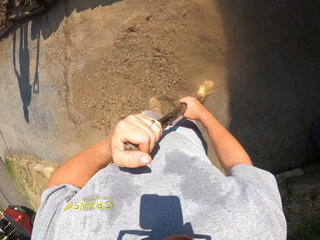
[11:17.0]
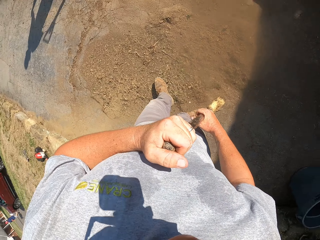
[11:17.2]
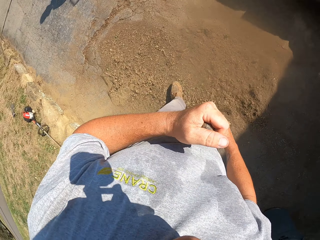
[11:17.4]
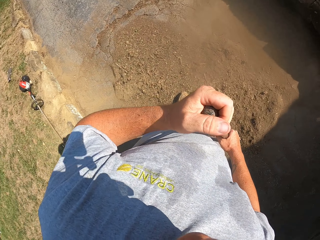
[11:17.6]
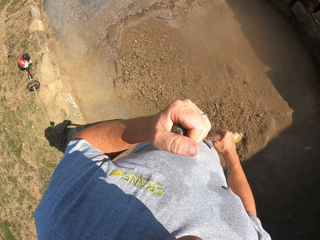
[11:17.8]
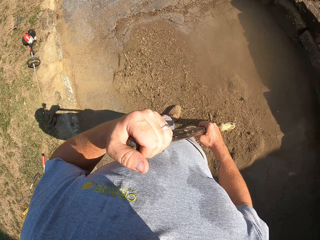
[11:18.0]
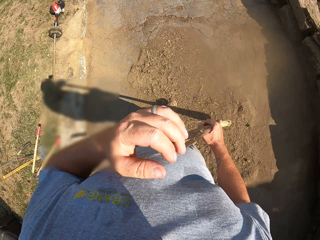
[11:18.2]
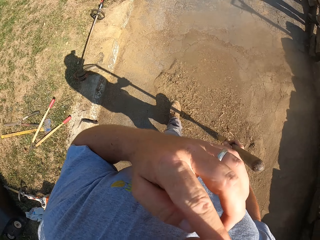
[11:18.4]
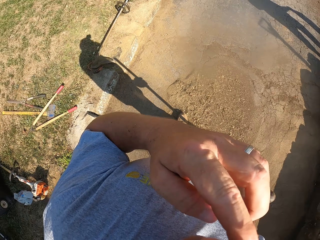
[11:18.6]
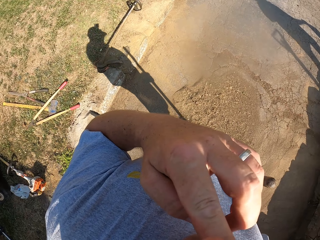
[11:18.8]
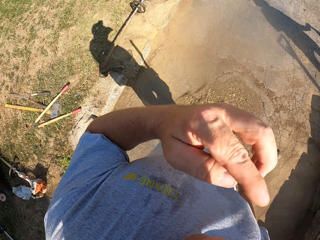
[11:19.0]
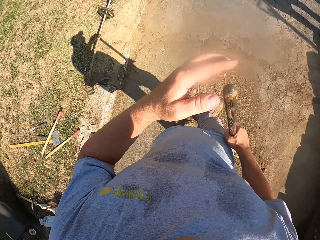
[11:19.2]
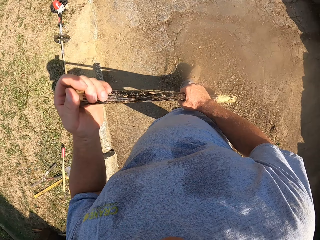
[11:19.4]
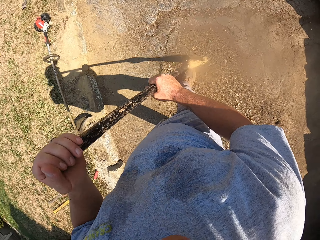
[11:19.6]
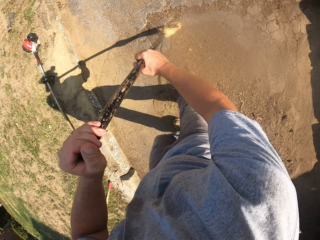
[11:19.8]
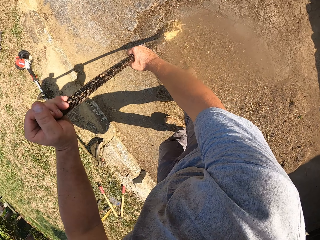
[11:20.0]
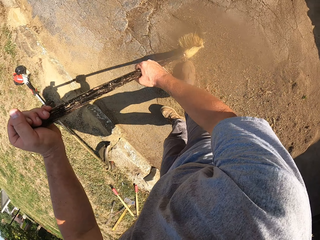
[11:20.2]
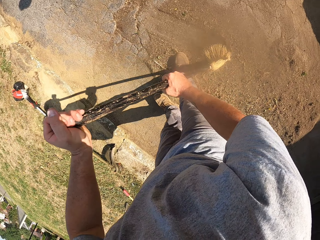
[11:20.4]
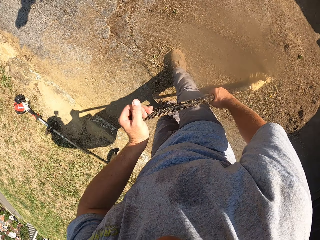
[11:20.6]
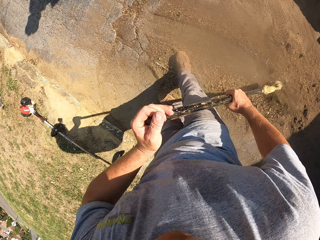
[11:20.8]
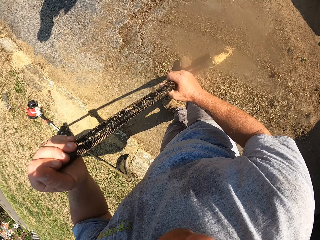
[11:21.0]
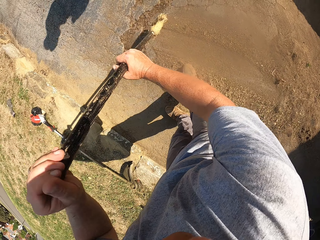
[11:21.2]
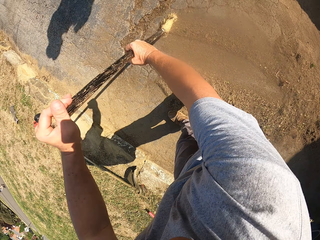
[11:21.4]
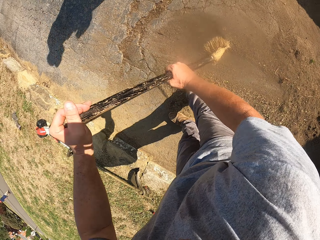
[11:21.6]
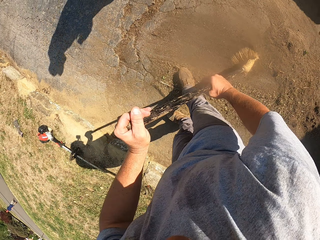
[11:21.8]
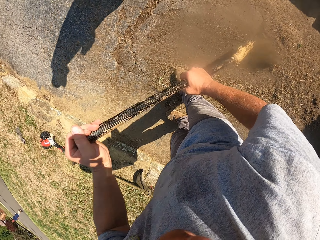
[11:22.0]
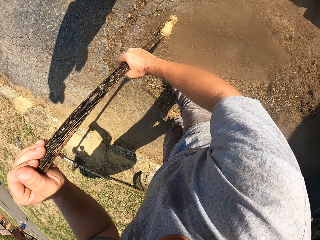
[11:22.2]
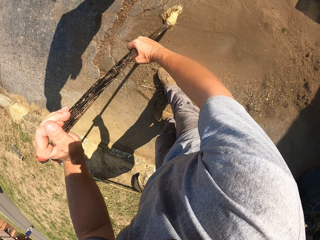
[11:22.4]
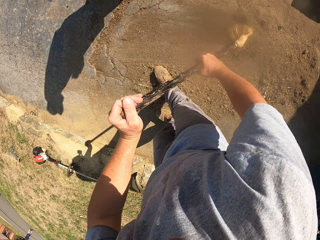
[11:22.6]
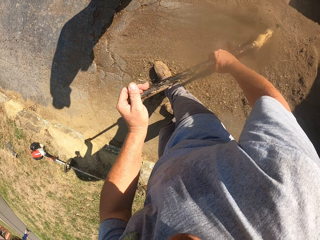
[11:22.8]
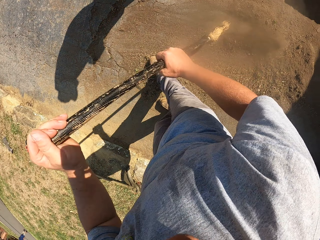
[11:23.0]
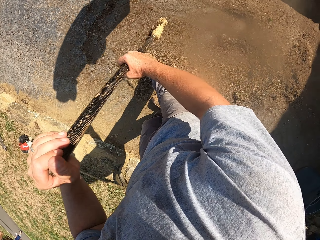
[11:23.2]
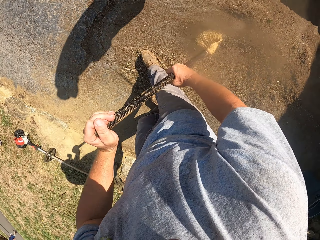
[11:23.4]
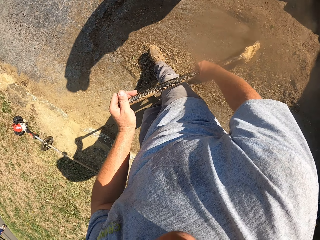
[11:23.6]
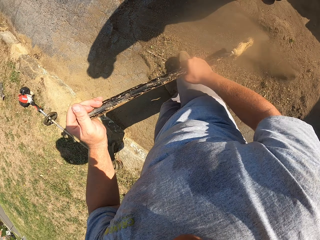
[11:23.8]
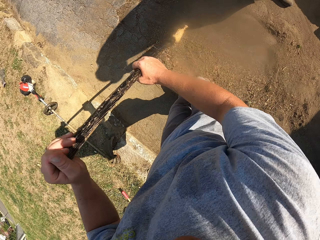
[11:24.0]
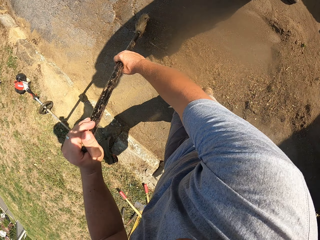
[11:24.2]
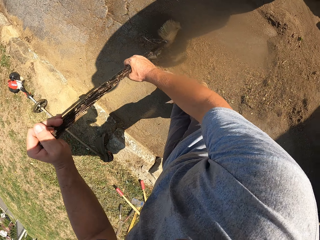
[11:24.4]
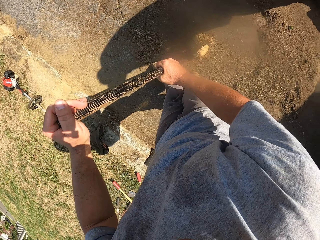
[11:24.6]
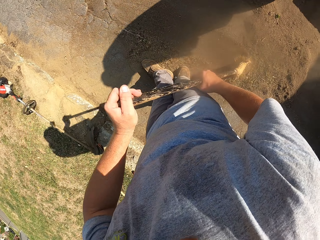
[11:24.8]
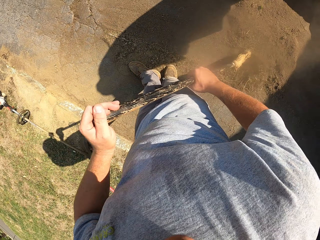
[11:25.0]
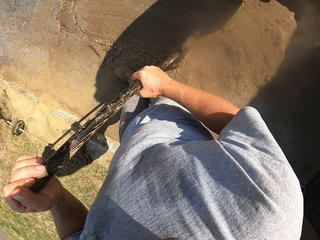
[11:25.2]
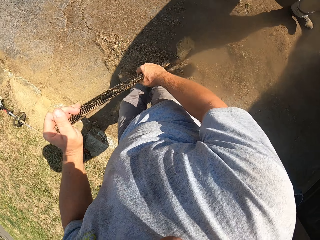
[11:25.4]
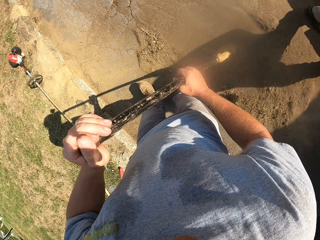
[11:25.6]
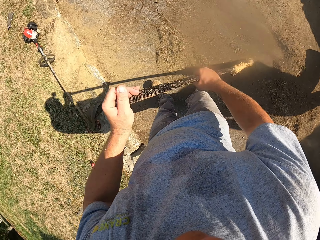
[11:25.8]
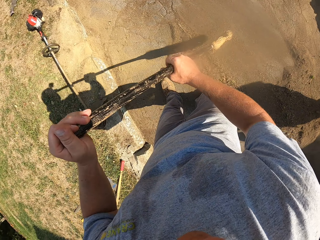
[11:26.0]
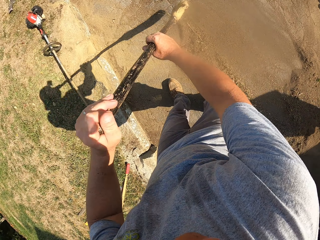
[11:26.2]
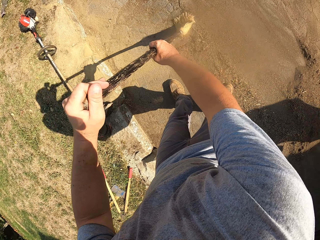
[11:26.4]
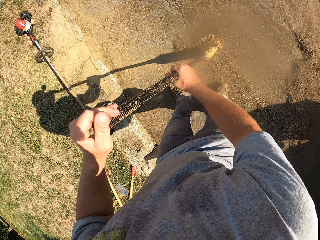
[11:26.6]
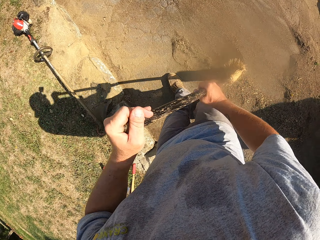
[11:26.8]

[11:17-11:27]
The camera wearer walks around. They rub the face. They sweep on the pathway.

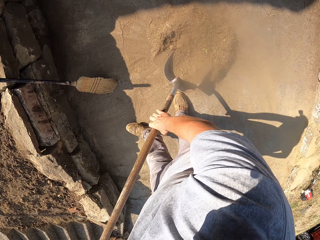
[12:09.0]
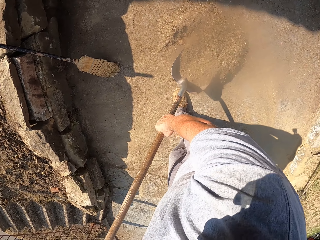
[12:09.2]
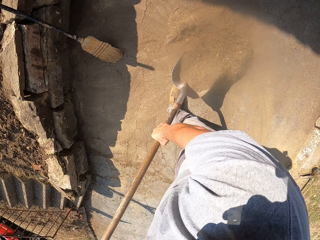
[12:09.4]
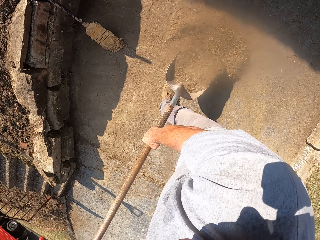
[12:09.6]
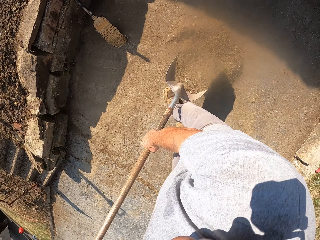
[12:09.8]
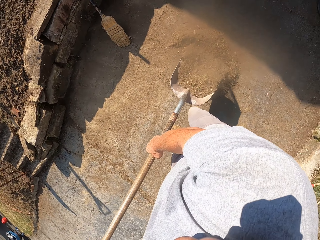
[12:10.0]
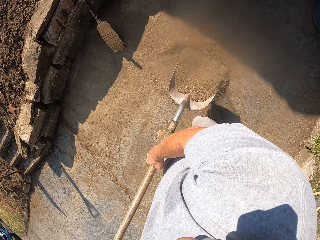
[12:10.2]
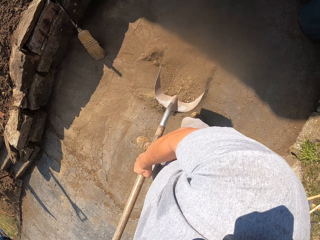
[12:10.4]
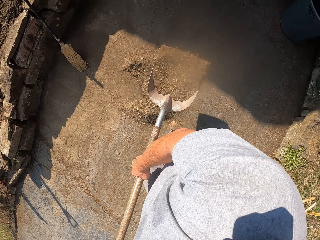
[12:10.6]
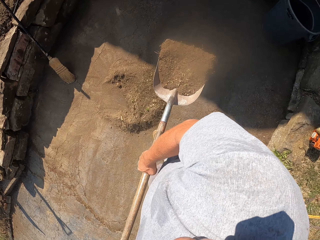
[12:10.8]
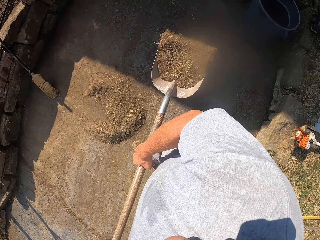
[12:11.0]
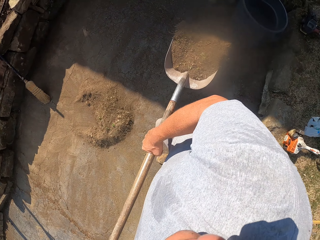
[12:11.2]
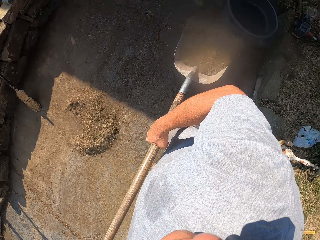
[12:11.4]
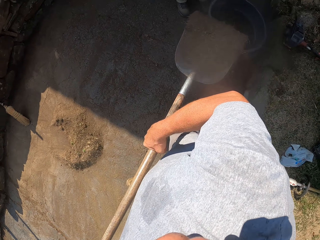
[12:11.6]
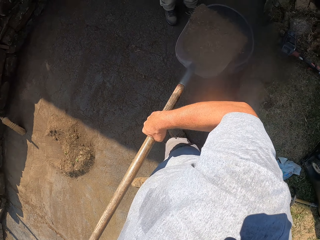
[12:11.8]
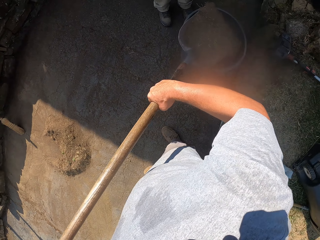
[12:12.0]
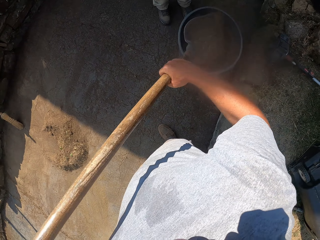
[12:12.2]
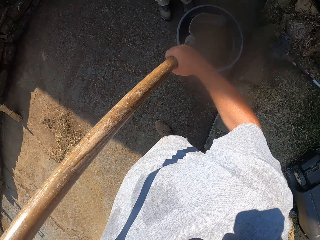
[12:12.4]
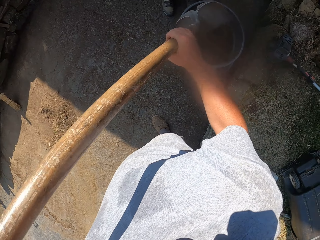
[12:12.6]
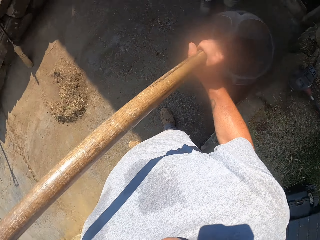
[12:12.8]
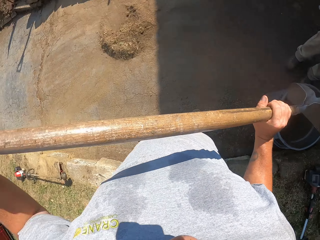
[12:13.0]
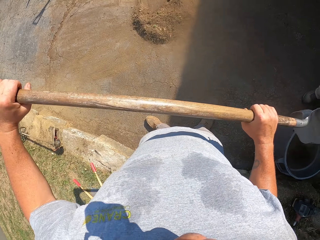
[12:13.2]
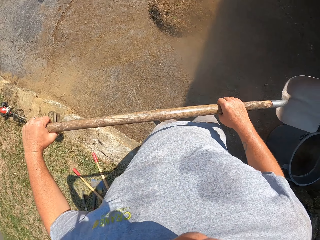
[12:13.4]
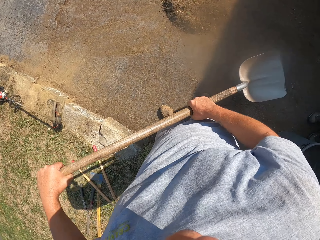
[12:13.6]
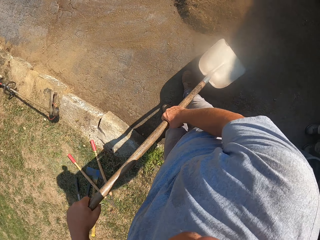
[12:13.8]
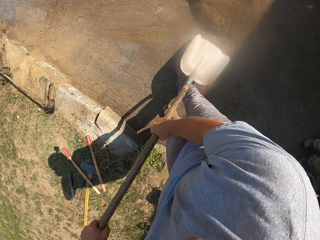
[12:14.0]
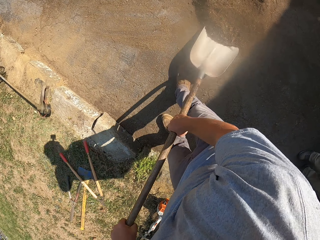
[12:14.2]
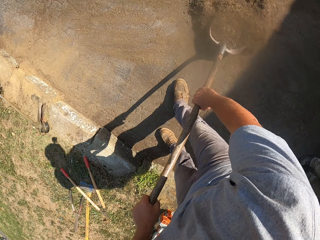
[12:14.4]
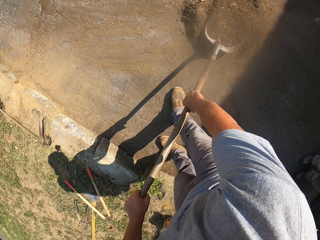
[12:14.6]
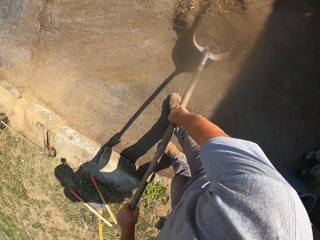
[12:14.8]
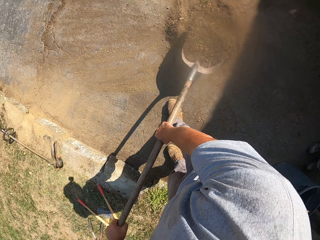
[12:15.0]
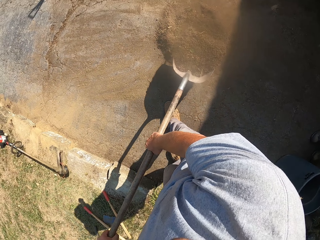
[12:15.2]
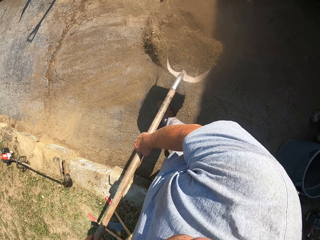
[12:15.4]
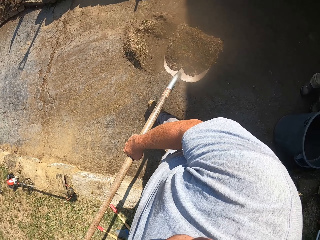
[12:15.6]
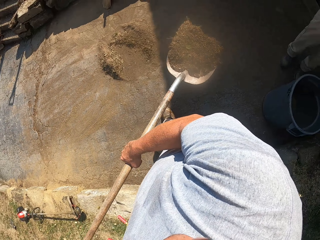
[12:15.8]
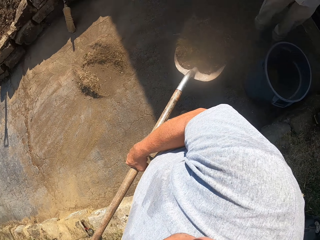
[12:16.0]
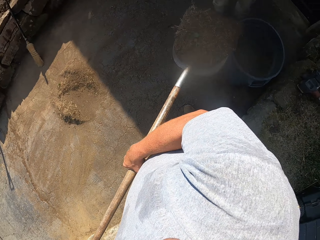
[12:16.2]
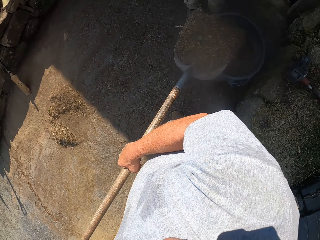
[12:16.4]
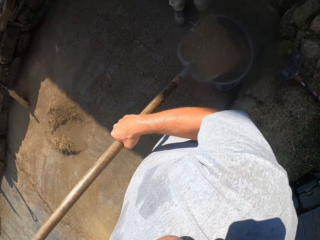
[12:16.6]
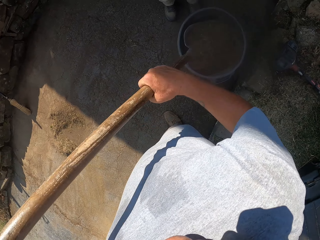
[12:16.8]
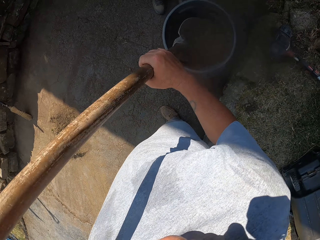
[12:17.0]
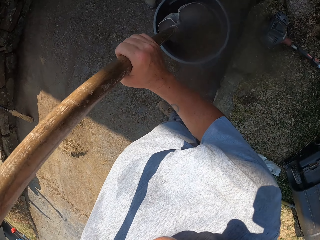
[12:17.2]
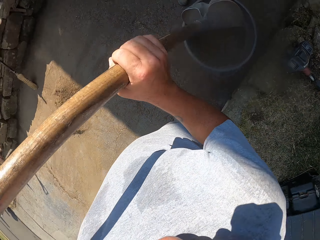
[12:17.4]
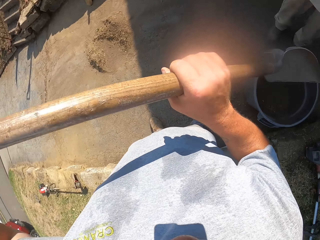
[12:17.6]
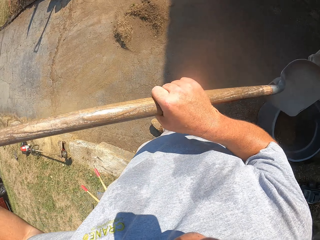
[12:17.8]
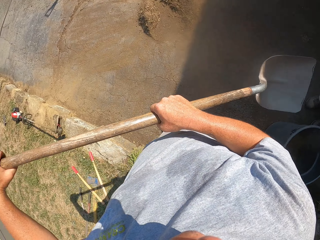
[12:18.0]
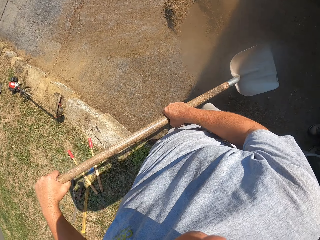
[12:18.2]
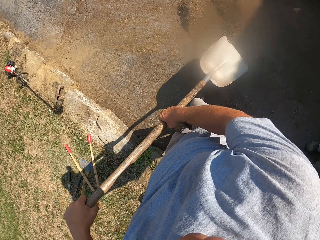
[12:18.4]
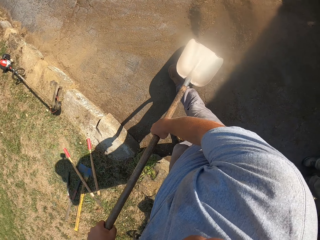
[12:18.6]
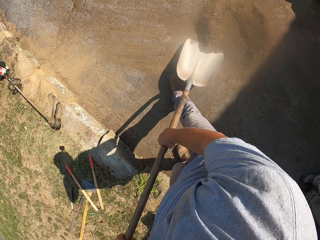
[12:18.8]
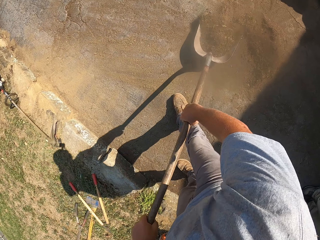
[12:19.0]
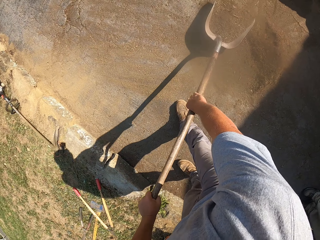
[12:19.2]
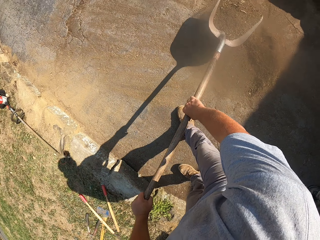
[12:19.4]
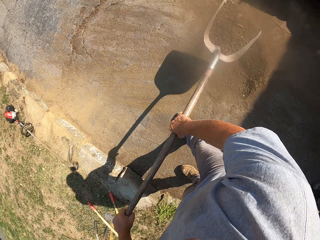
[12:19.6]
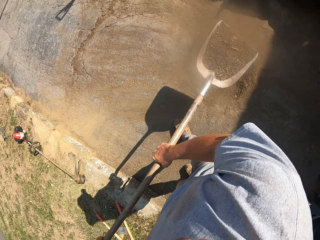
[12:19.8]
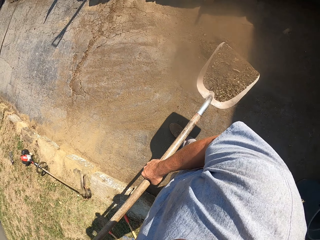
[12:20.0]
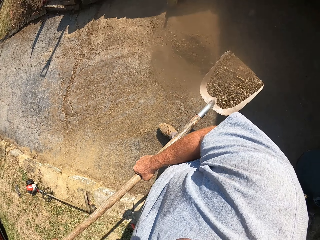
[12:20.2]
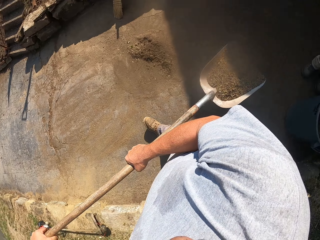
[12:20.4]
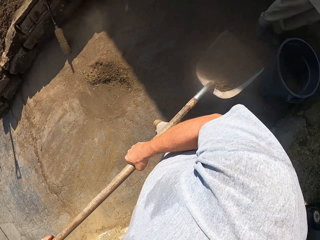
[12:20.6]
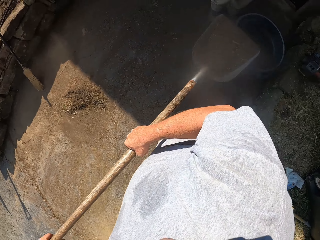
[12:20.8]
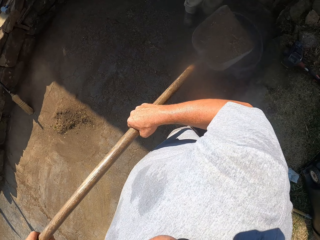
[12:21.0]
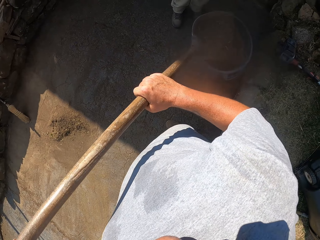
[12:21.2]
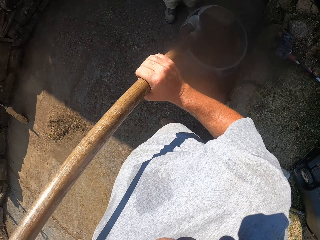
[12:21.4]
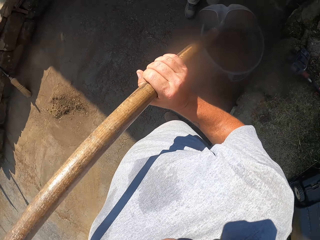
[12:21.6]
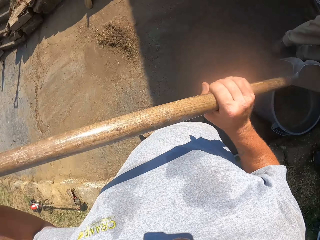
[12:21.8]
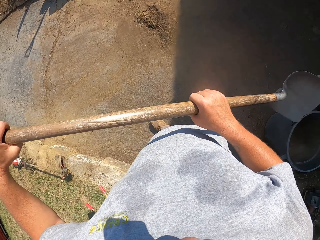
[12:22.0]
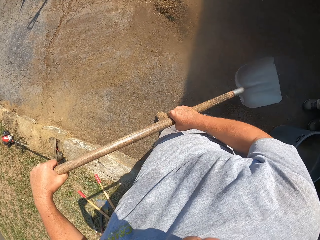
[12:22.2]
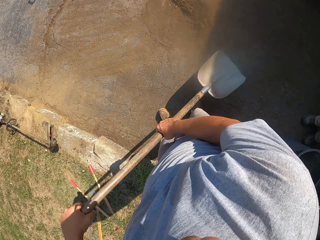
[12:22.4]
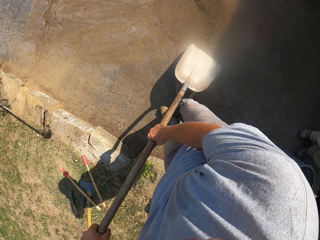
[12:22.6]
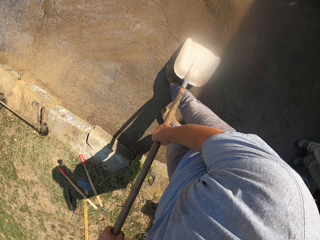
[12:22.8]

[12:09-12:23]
The camera wearer walks towards the trash bin. They empty the dust in the bin. They scoop the dust with the spade. They empty the dust in the bin. They scoop the dust with the spade. They empty the dust in the bin.
